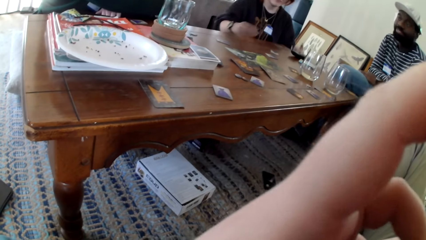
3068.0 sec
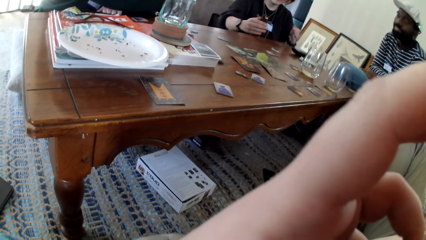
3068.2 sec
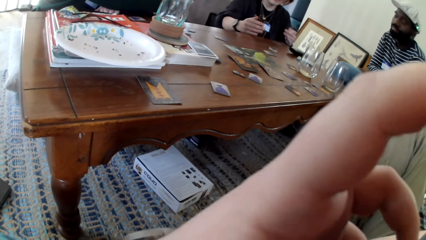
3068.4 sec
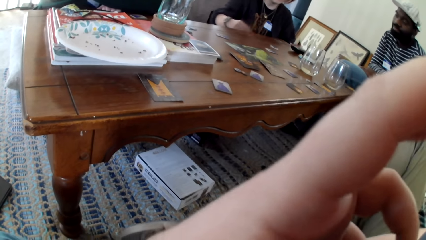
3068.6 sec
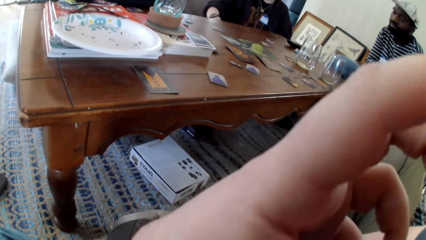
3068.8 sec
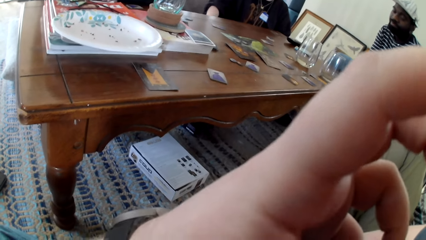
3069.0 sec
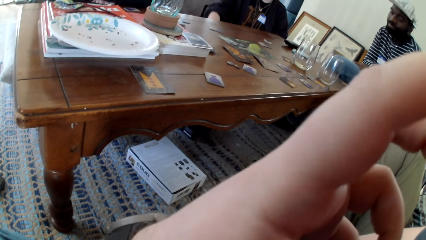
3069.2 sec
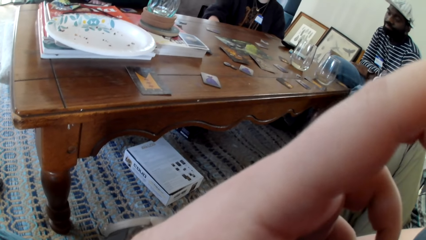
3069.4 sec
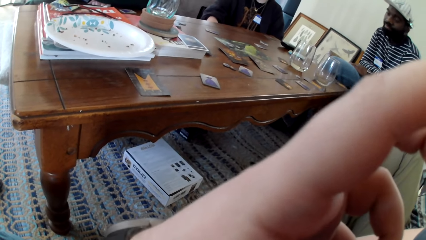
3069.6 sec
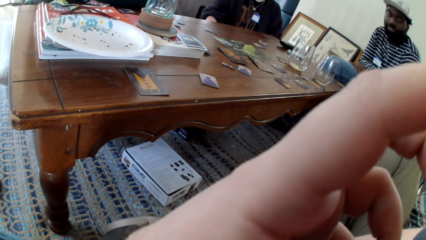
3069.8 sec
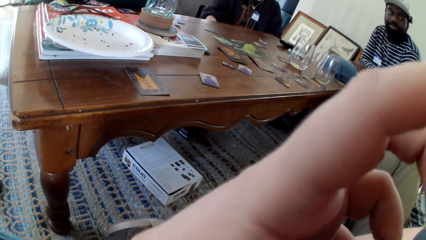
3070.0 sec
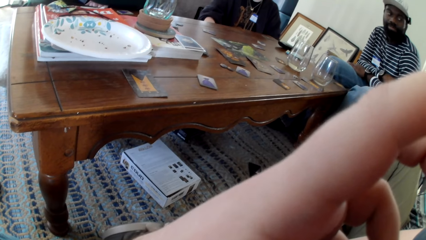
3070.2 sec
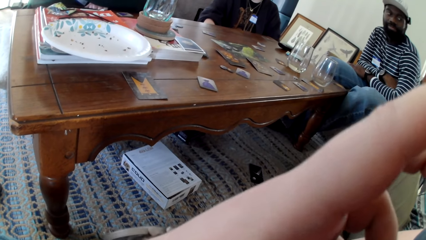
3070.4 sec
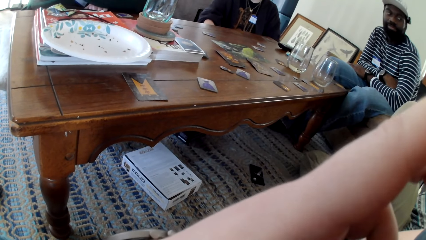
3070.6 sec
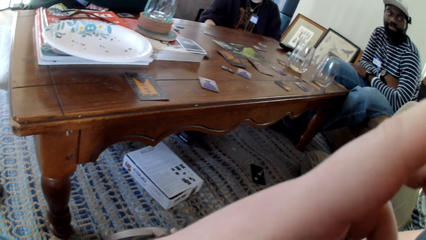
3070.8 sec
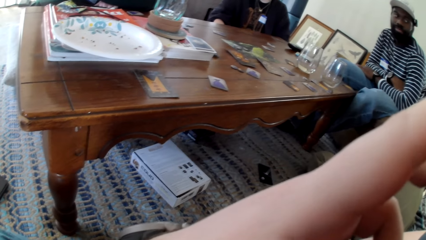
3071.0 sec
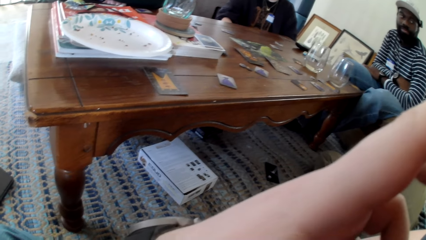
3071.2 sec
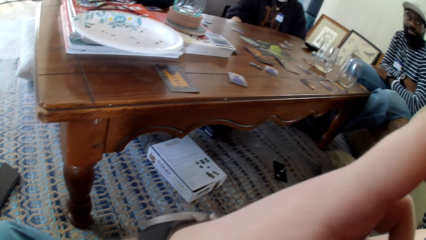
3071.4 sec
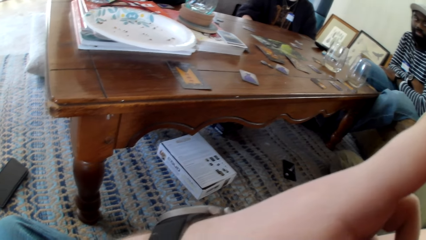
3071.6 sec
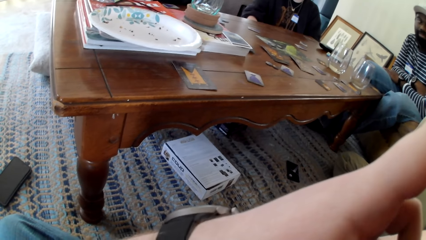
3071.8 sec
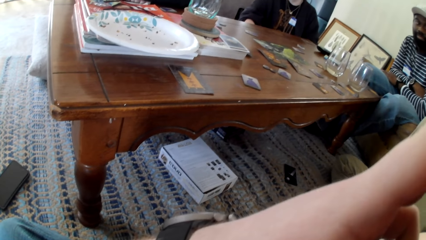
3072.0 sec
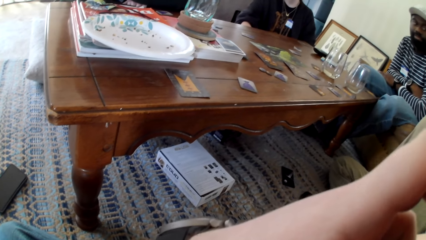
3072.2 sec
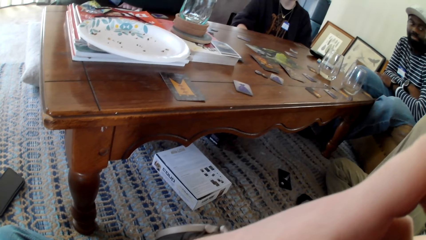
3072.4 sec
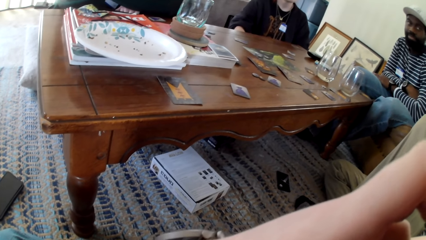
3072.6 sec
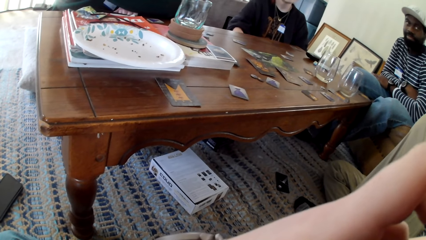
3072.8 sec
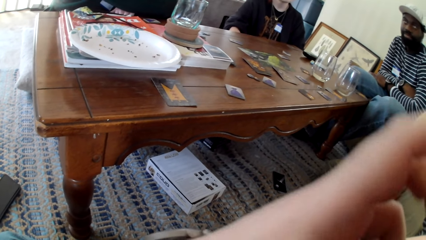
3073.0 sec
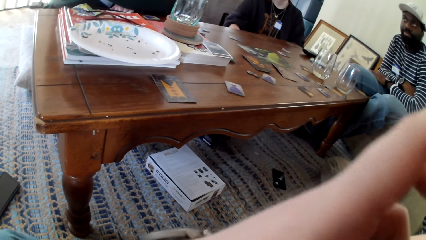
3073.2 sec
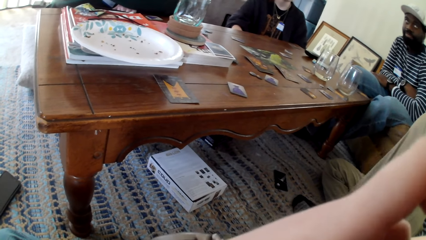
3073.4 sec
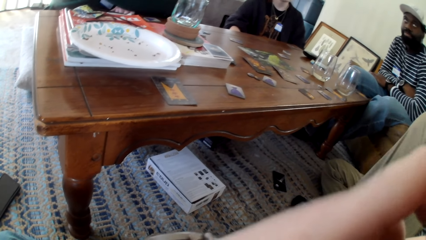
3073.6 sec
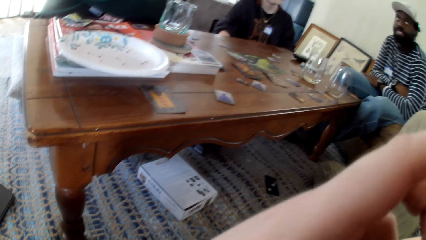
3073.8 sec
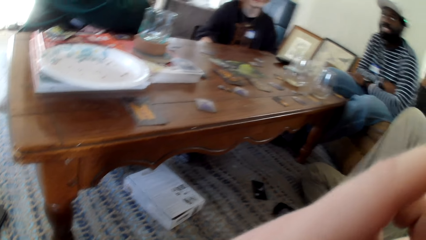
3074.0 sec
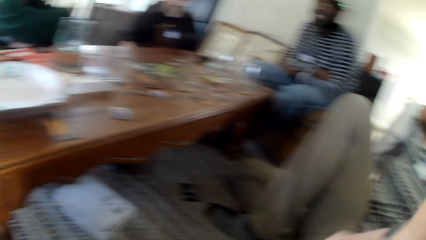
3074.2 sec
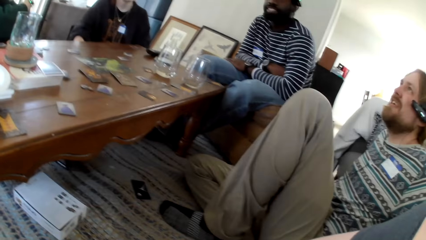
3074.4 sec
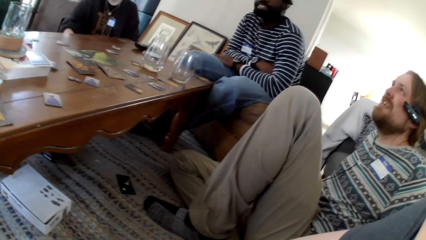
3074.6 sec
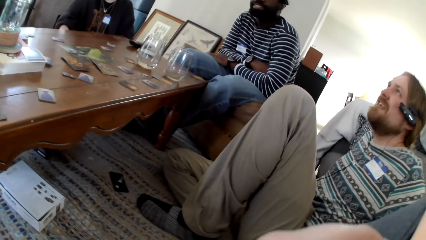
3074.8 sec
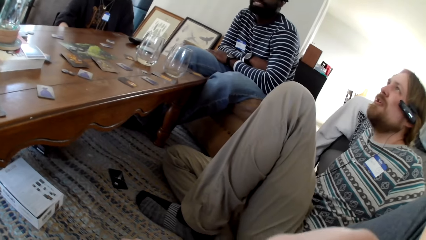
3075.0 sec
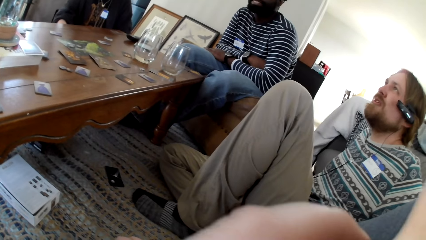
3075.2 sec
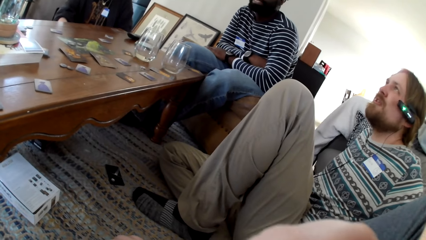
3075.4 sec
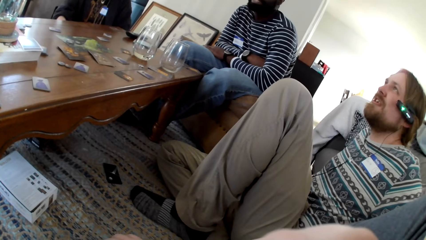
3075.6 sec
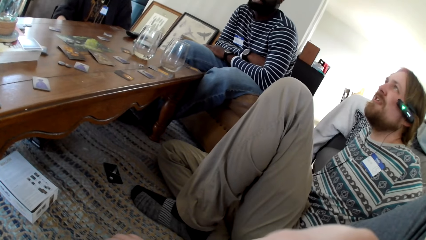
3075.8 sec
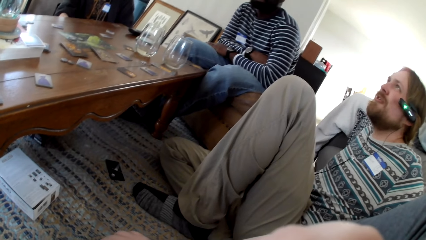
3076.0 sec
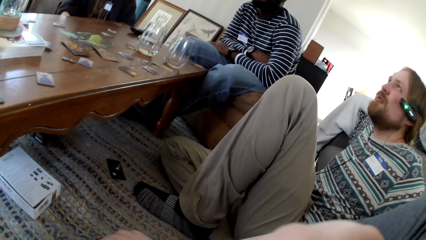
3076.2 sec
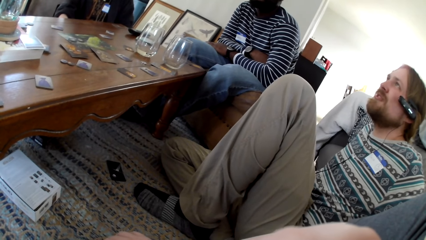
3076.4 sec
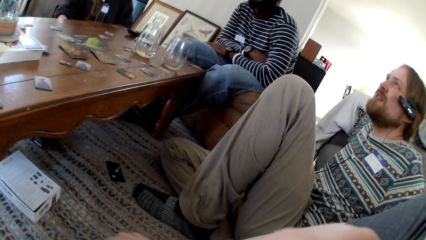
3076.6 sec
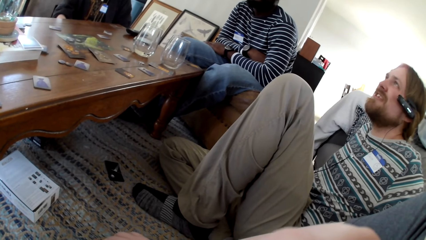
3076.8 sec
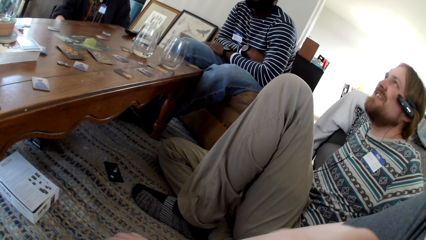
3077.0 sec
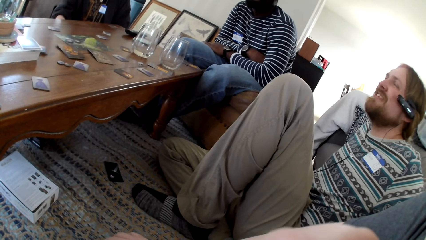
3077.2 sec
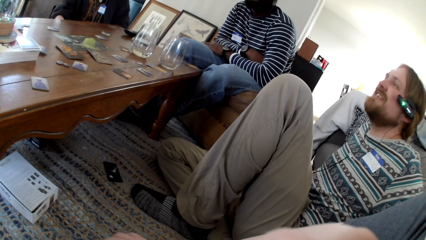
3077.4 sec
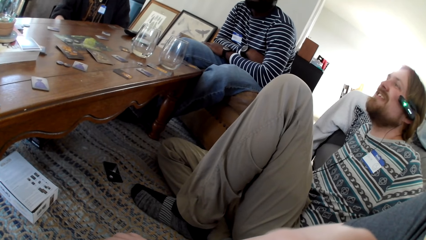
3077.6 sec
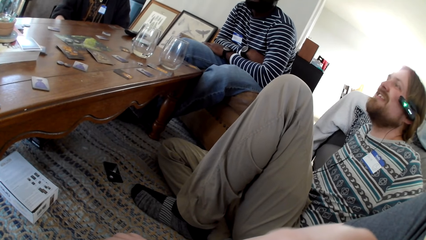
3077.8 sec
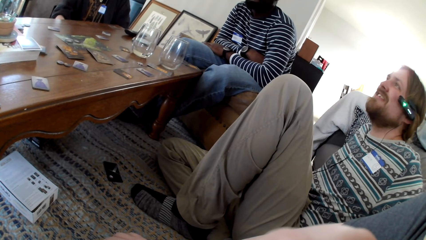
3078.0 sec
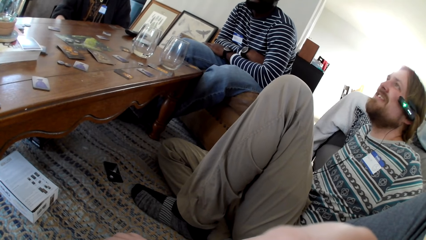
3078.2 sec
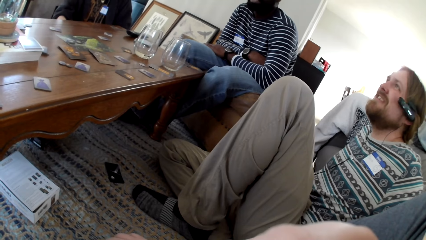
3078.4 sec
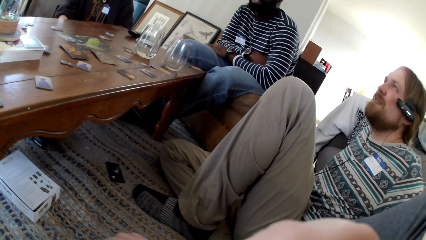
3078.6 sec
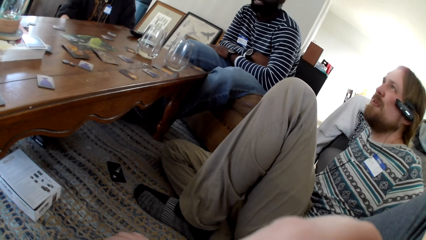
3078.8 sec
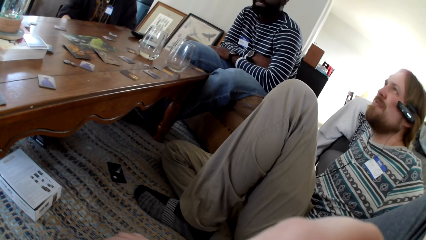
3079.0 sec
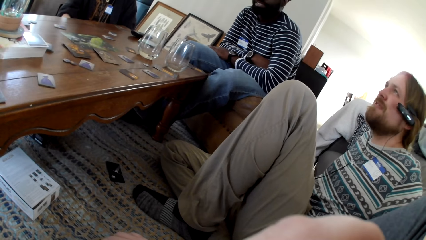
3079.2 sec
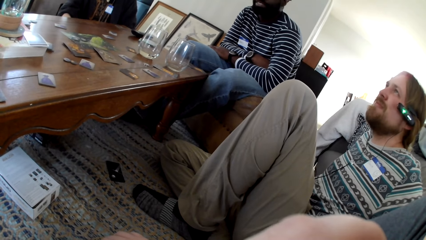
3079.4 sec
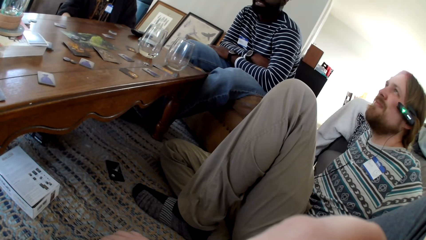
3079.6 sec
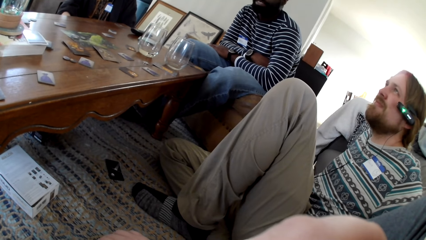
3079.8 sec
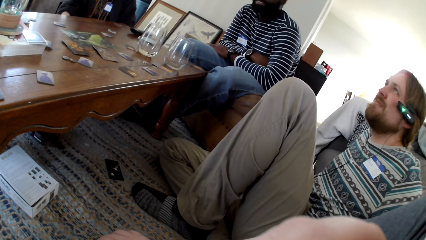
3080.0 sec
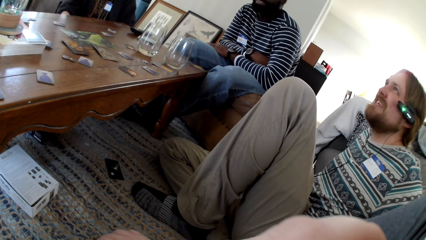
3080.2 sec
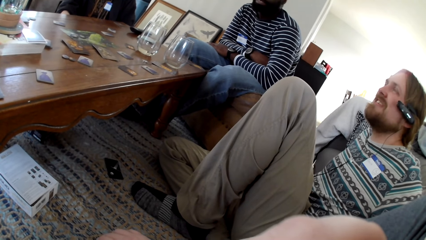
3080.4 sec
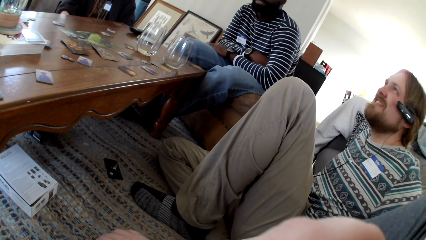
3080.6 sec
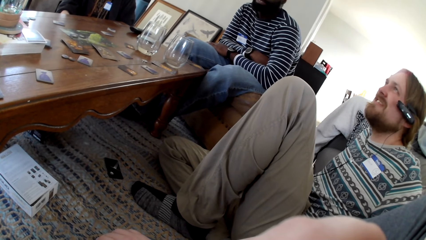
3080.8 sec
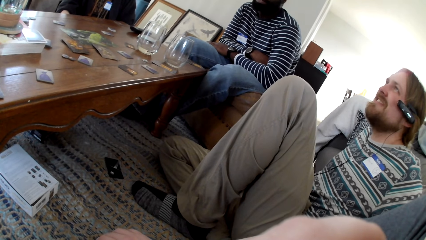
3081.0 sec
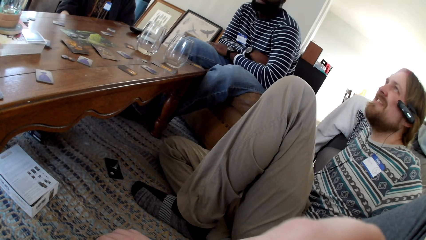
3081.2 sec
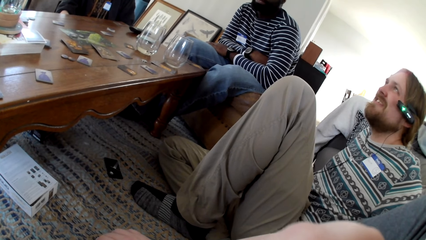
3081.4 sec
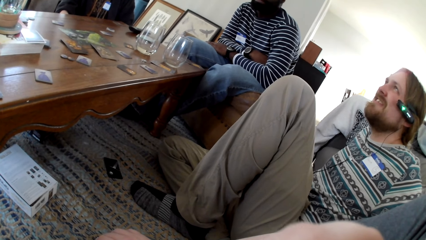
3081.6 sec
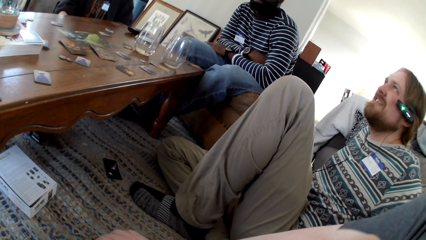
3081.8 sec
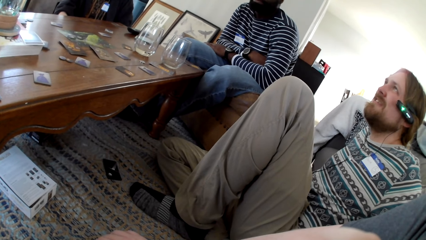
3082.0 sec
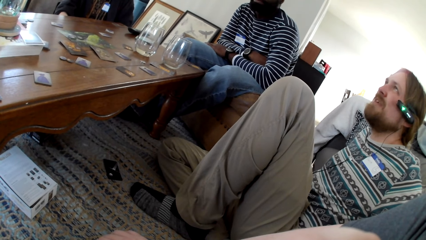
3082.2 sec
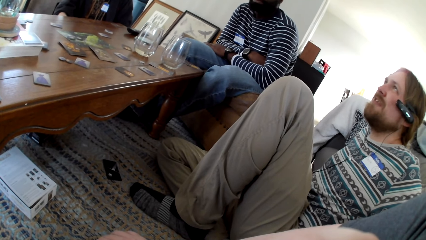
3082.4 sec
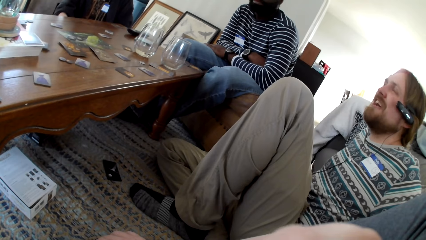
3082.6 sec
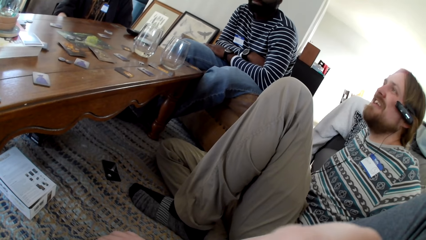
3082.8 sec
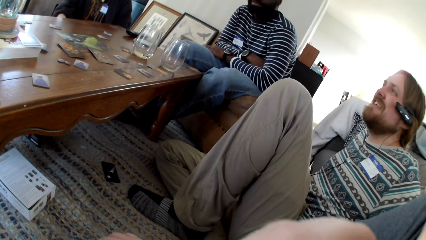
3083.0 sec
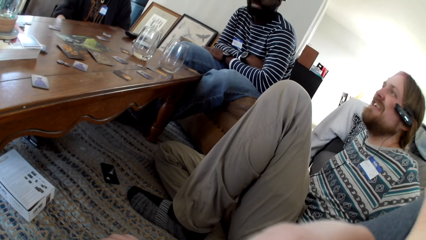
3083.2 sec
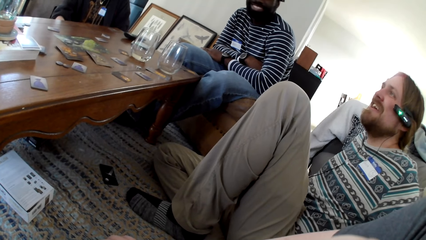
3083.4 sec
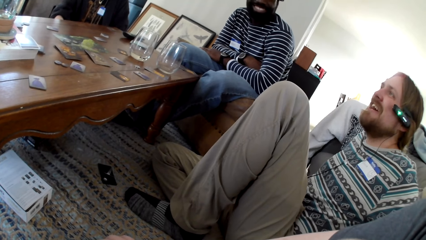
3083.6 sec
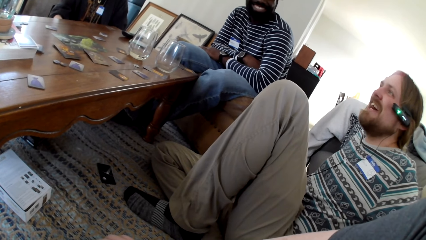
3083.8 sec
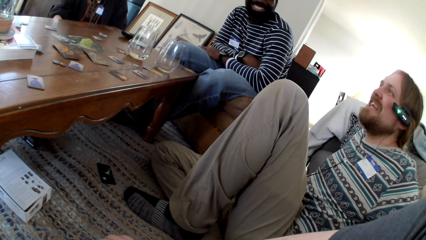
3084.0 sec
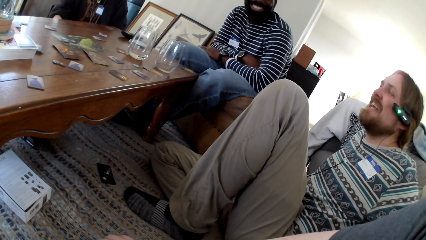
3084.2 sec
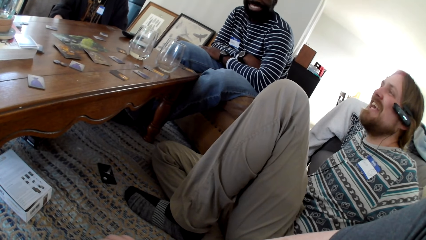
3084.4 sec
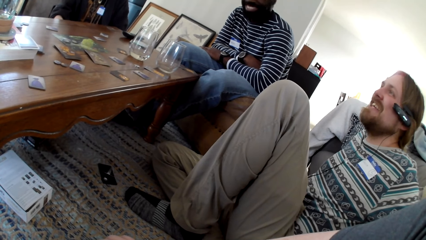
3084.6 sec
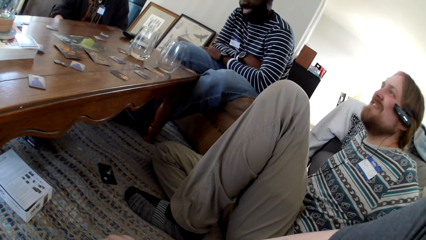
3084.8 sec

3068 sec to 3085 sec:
The camera wearer scratches his face. He scratches his face again. A person talks. The person talks again.
